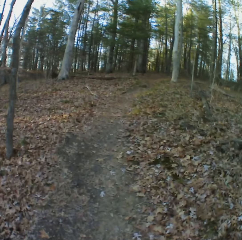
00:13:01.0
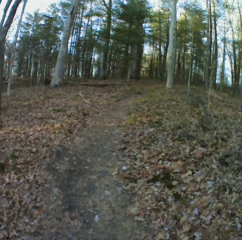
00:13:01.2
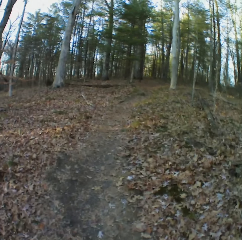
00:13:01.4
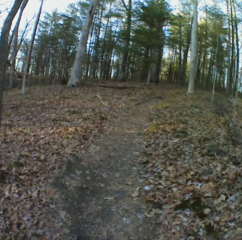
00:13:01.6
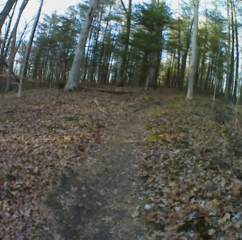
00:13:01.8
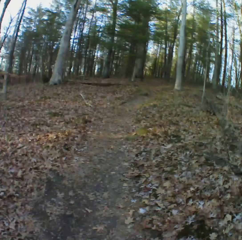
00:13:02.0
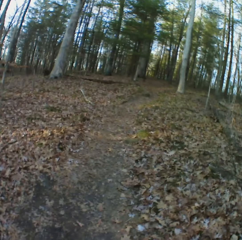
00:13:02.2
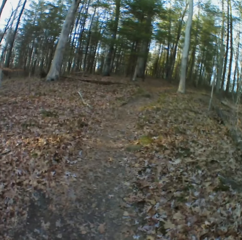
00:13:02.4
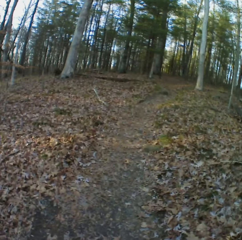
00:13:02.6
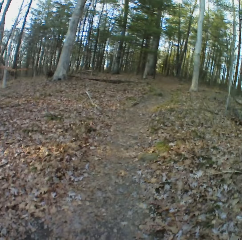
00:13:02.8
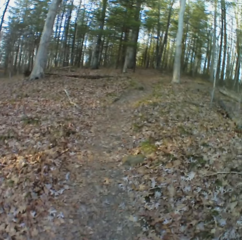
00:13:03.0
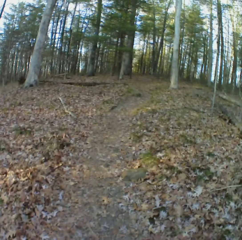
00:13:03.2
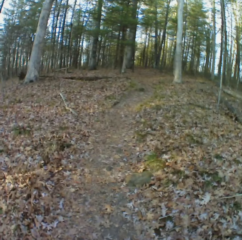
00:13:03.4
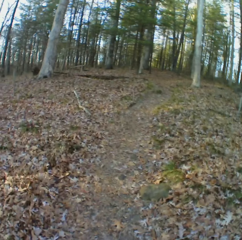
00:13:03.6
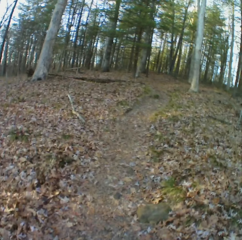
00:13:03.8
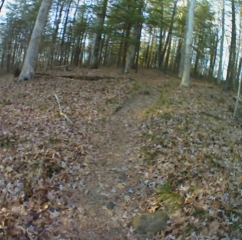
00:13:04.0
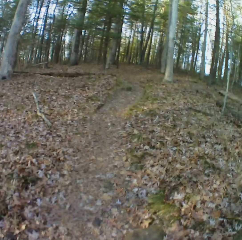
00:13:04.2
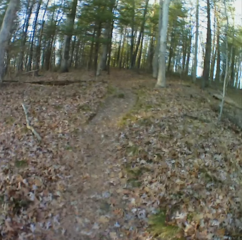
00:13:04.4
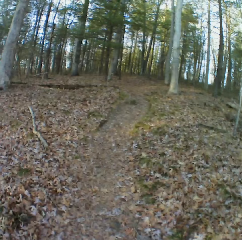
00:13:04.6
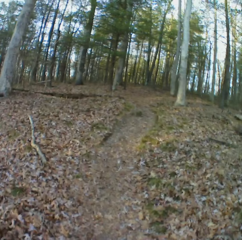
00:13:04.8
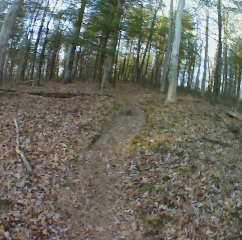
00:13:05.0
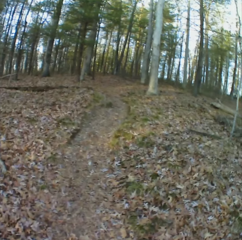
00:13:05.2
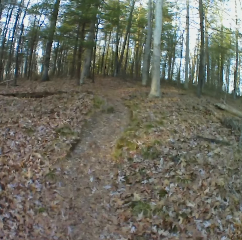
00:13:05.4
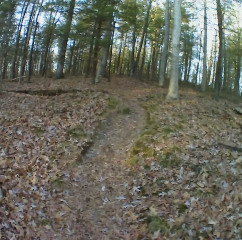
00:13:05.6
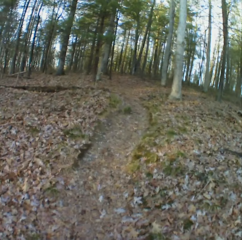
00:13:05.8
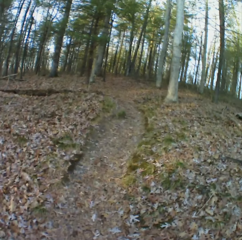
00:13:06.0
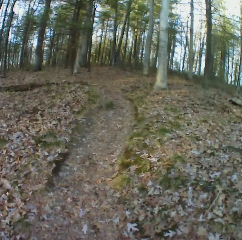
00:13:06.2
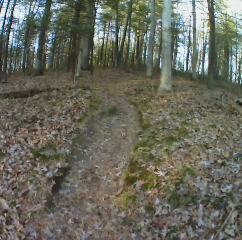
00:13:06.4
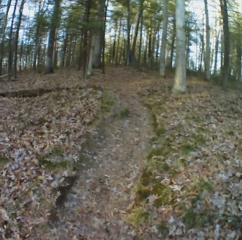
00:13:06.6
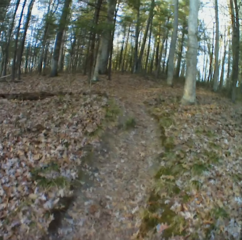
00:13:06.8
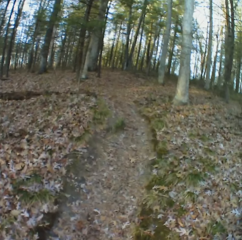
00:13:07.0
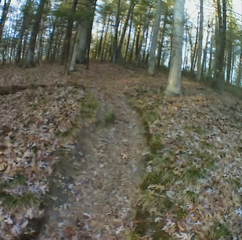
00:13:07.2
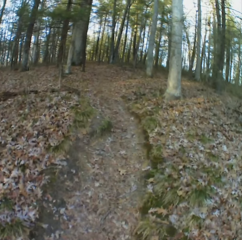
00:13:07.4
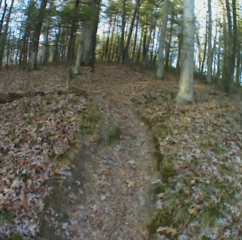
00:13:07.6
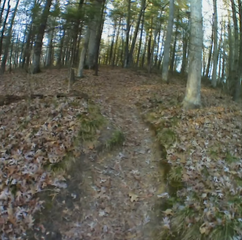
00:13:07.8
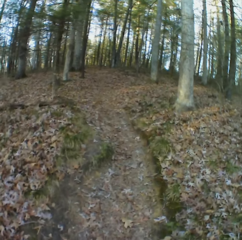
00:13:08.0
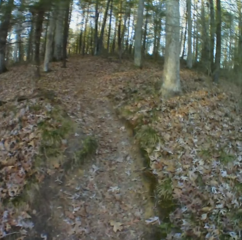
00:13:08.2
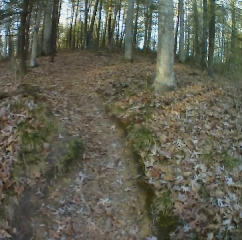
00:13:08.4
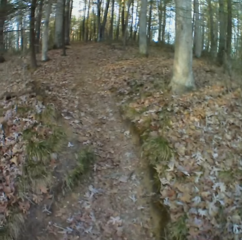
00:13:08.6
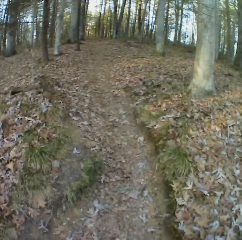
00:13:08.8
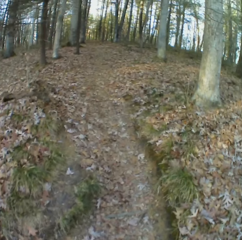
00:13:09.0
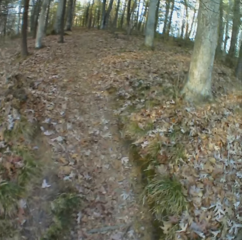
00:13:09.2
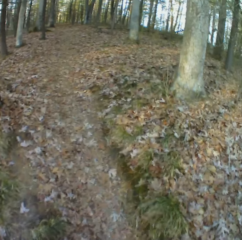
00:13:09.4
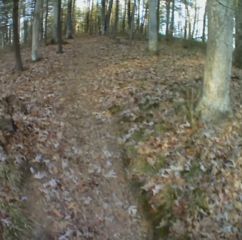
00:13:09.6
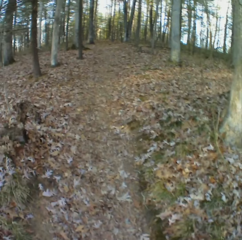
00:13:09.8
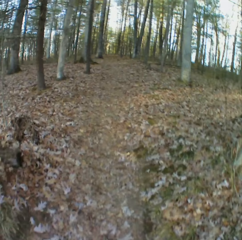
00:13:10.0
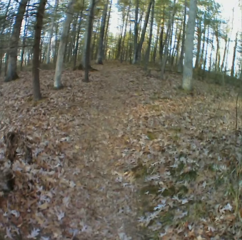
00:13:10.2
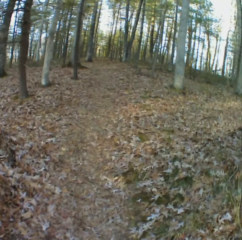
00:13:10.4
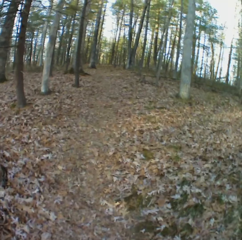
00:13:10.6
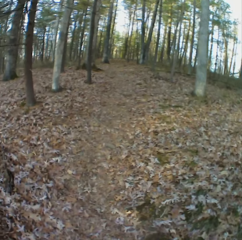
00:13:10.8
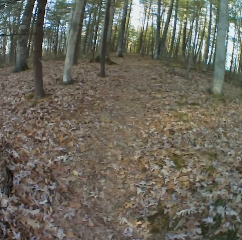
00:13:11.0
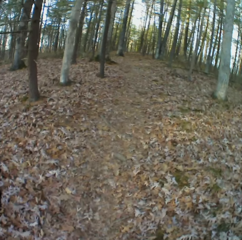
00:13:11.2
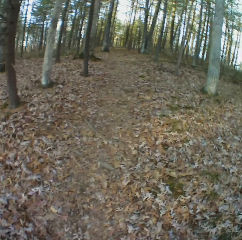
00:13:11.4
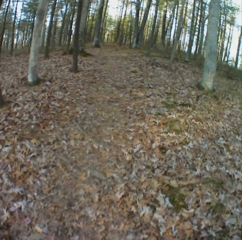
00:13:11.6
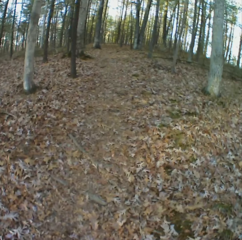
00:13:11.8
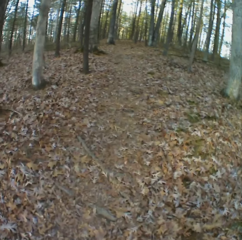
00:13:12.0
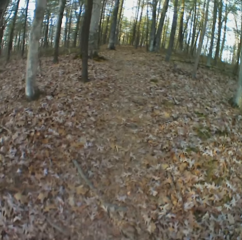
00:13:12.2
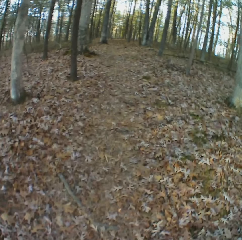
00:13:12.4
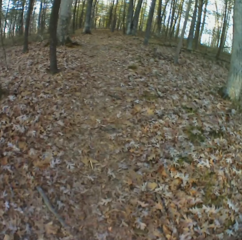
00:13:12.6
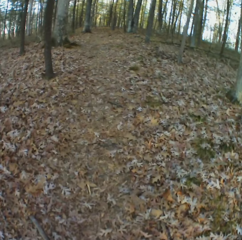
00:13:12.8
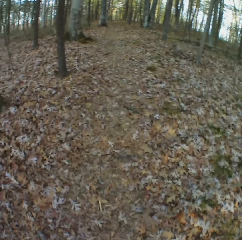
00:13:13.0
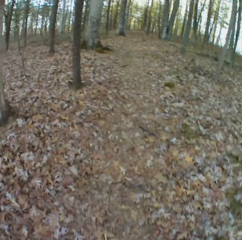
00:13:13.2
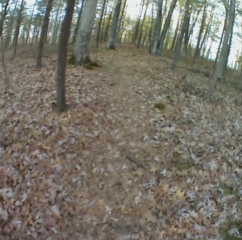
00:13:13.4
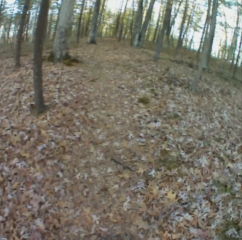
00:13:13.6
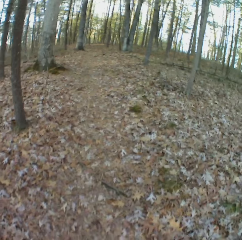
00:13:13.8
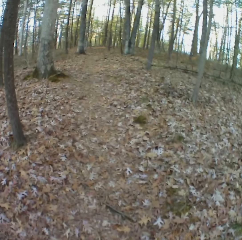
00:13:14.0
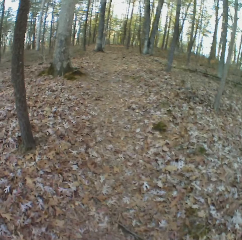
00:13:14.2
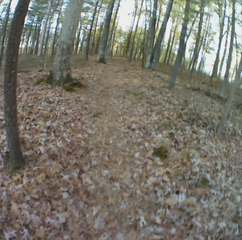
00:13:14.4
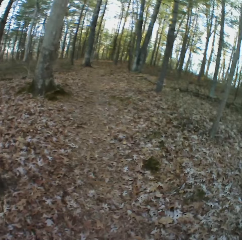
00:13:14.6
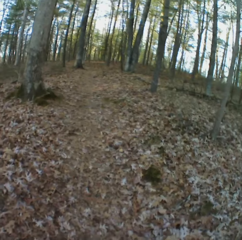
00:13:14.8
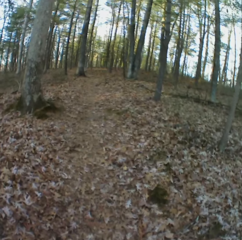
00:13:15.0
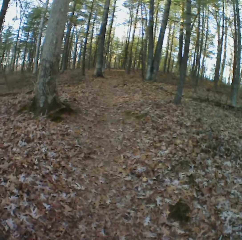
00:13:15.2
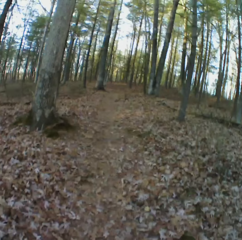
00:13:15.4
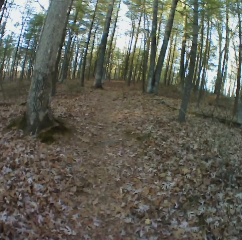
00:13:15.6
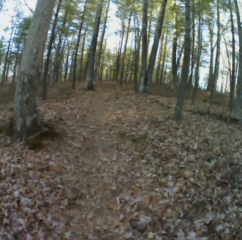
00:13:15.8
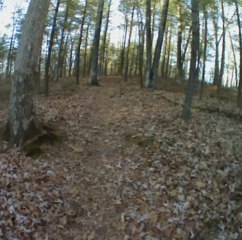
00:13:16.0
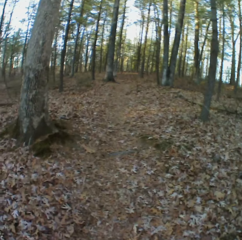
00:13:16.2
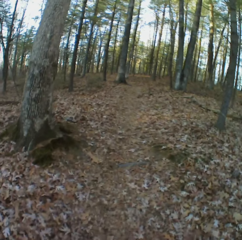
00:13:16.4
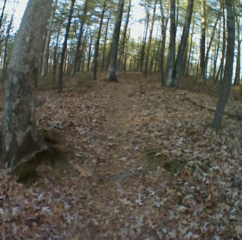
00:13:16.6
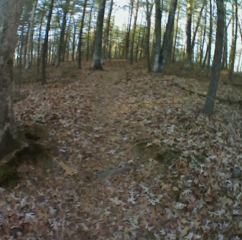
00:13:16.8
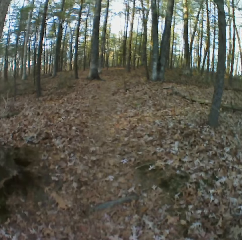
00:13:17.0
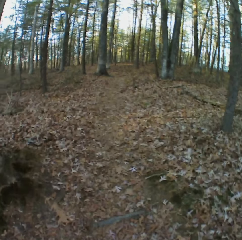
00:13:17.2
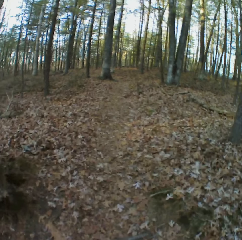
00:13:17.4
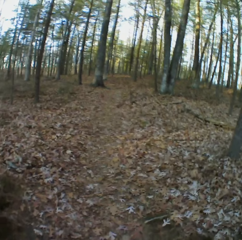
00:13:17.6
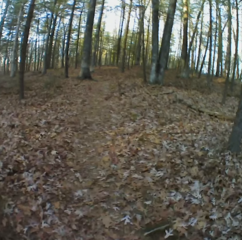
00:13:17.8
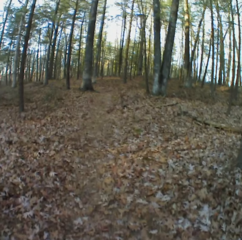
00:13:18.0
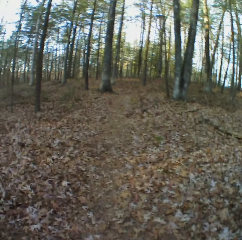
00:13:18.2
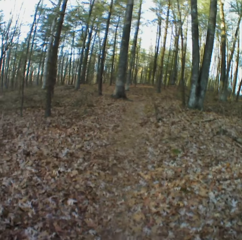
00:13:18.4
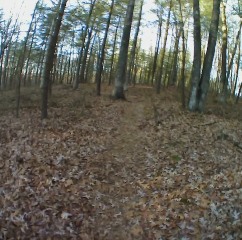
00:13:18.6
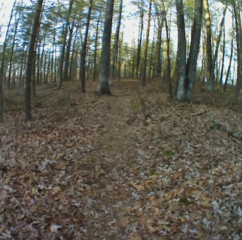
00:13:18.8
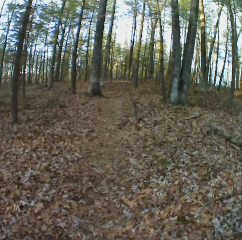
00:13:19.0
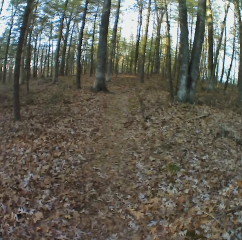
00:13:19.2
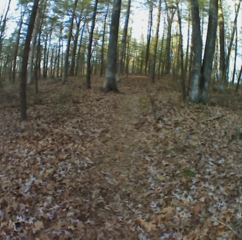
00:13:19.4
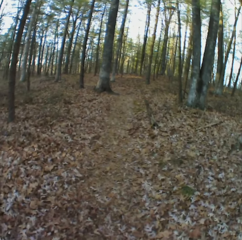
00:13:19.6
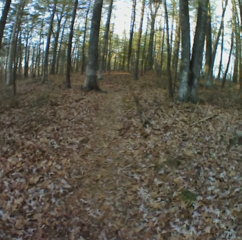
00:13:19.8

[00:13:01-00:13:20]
The camera wearer sneezes. They cough. They cough again.

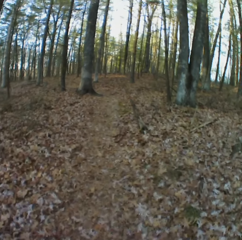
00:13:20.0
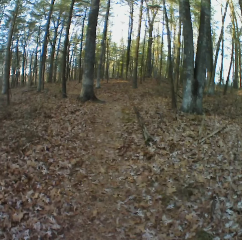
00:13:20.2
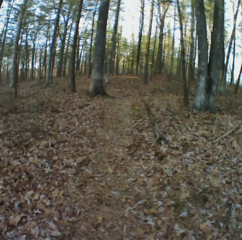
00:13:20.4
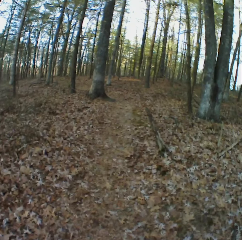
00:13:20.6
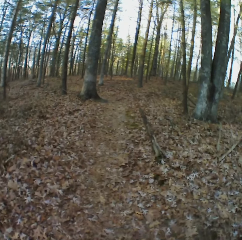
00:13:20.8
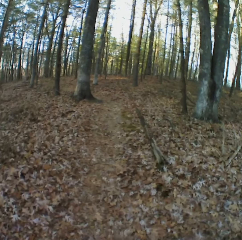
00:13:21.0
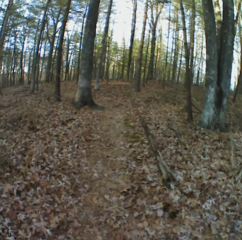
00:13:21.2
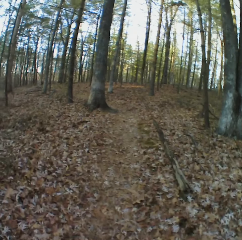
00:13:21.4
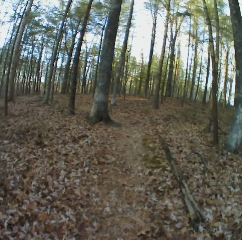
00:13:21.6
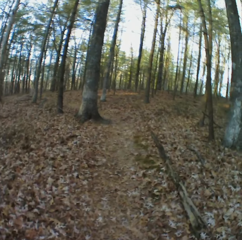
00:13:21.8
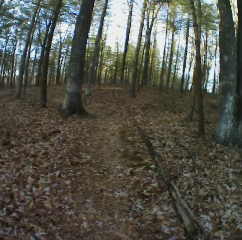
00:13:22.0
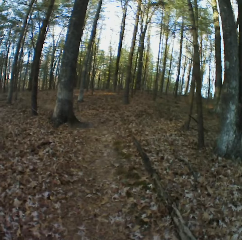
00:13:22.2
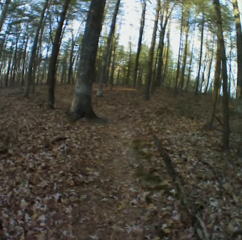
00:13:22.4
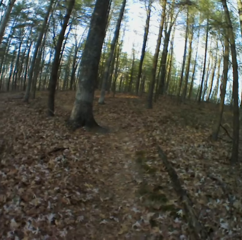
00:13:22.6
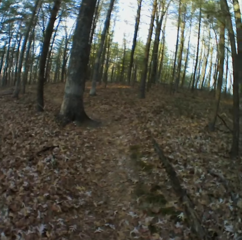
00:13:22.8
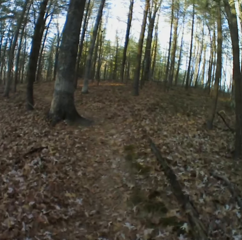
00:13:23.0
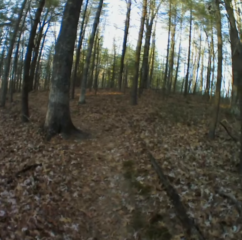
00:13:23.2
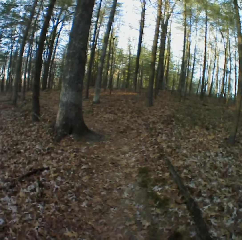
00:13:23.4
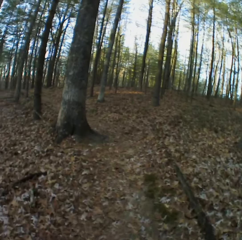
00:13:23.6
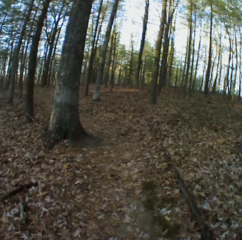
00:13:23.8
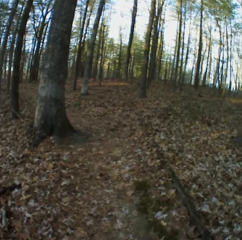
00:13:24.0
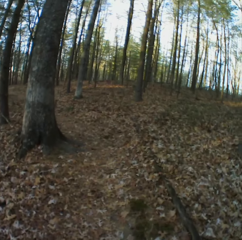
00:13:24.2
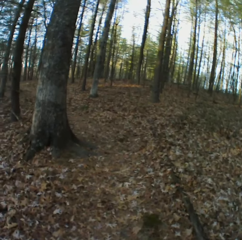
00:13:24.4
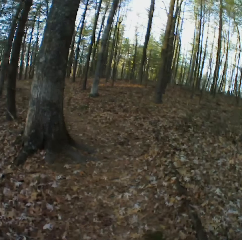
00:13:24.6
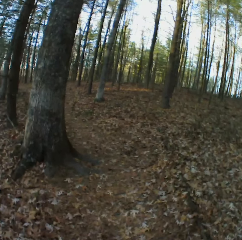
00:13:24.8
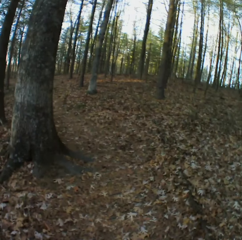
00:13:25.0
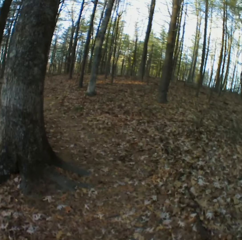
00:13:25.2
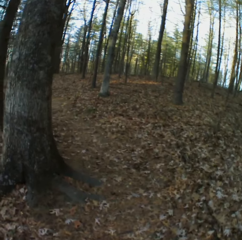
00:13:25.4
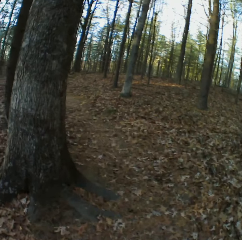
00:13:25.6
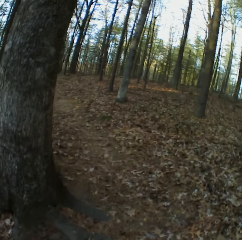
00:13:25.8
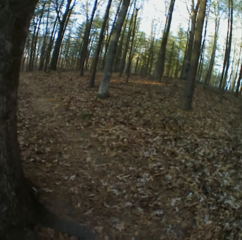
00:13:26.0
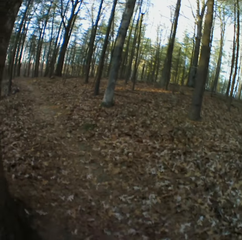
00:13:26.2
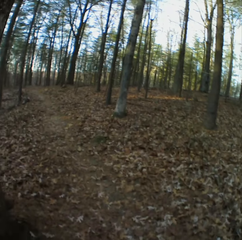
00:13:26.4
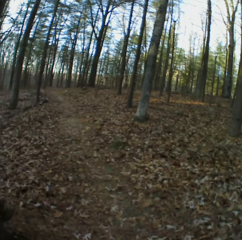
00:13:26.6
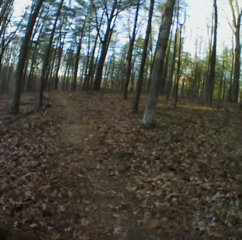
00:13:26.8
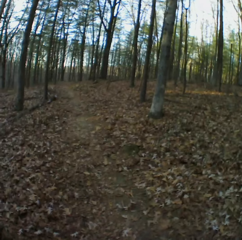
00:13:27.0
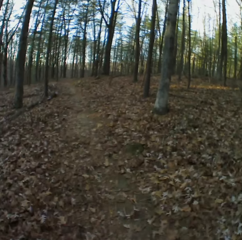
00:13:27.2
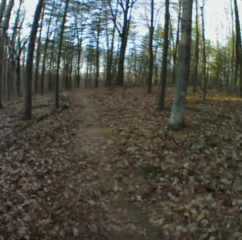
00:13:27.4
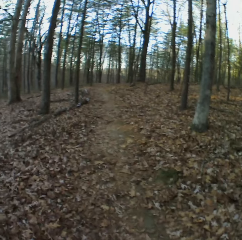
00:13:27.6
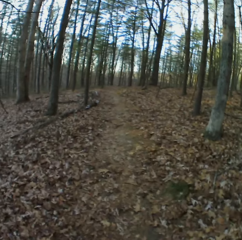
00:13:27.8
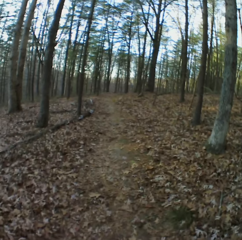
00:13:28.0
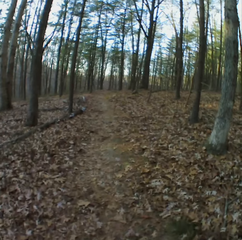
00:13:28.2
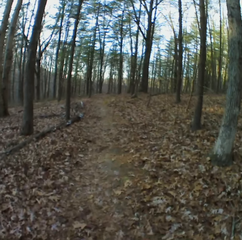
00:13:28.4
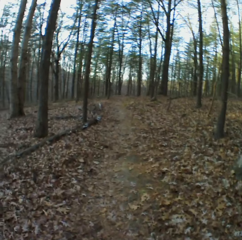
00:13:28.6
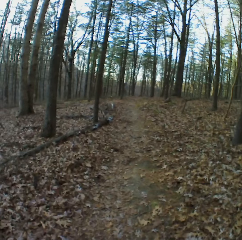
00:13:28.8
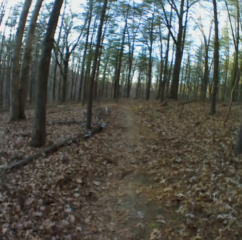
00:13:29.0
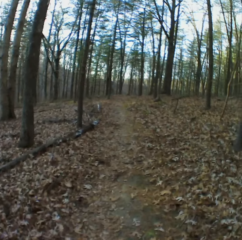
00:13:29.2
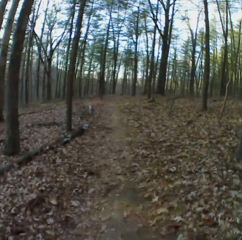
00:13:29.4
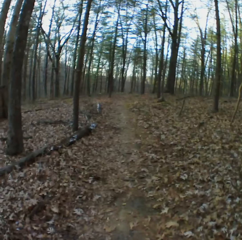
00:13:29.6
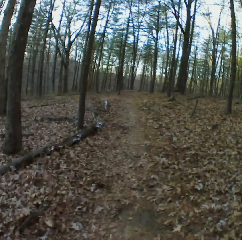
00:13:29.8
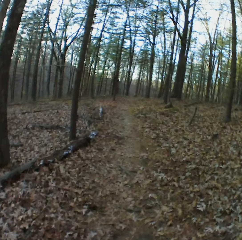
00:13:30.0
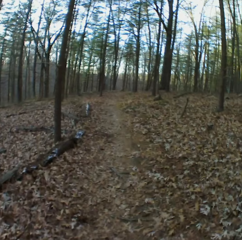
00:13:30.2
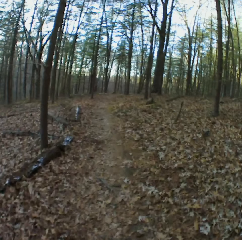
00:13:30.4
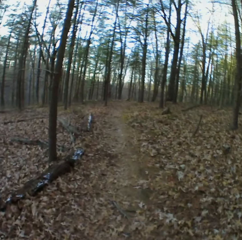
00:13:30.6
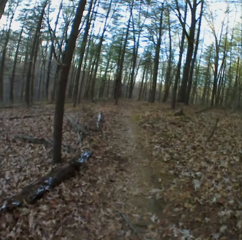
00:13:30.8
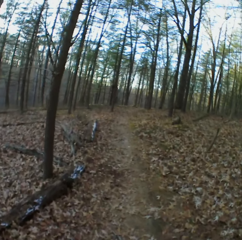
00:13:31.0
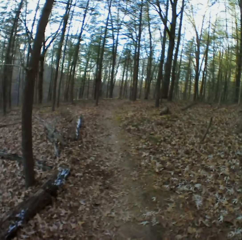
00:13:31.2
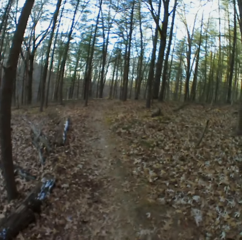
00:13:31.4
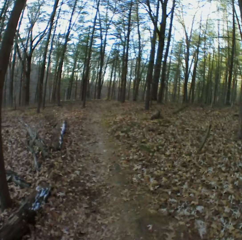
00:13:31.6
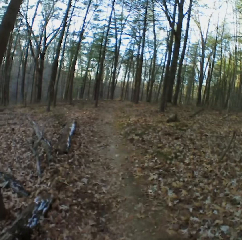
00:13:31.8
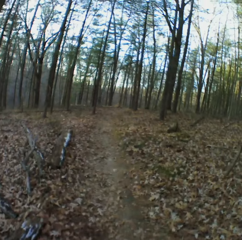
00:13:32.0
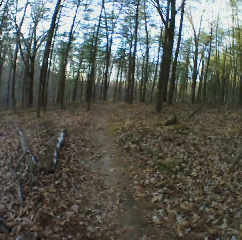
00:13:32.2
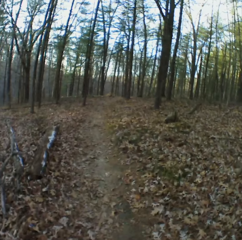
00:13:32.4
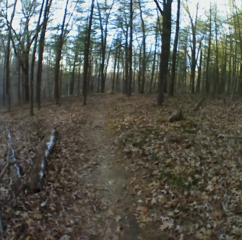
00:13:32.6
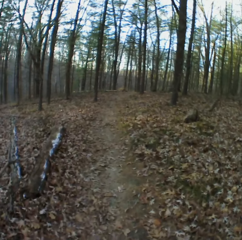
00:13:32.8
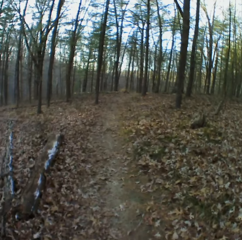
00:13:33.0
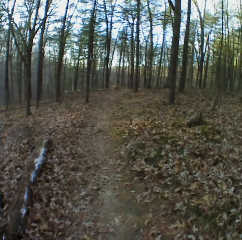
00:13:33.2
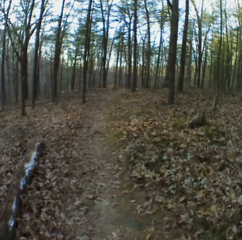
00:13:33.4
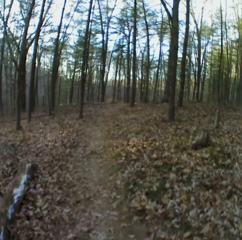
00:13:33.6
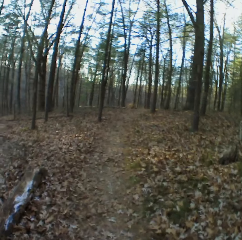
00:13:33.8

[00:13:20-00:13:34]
The camera wearer coughs. They sneeze.
